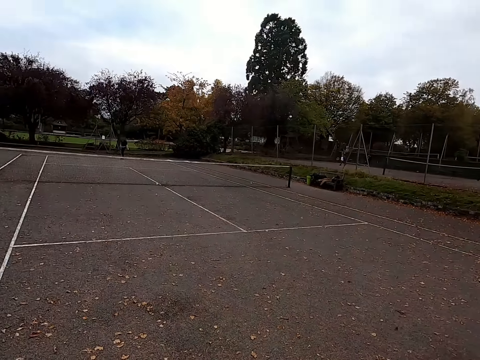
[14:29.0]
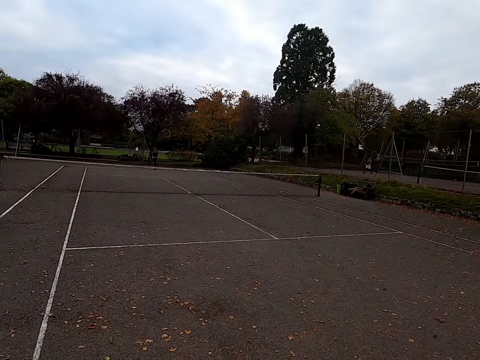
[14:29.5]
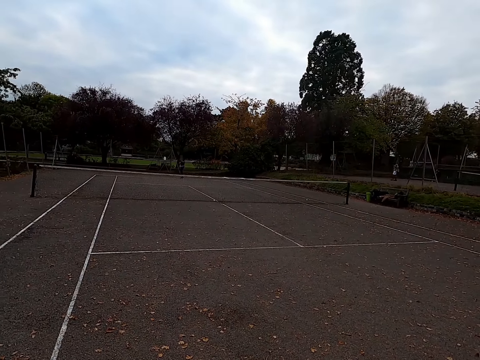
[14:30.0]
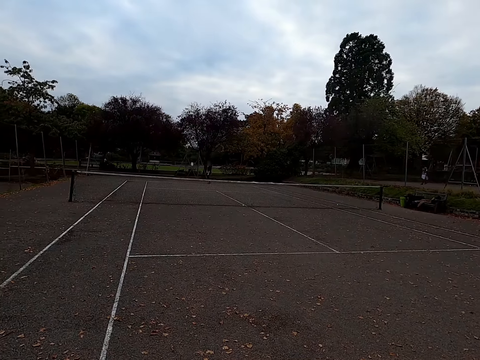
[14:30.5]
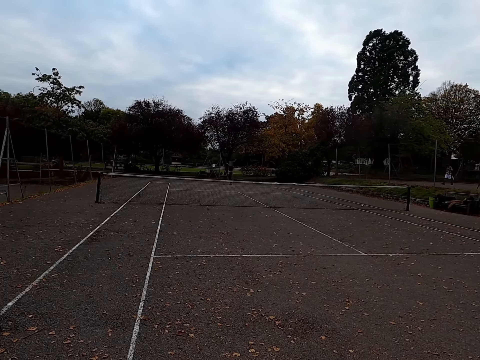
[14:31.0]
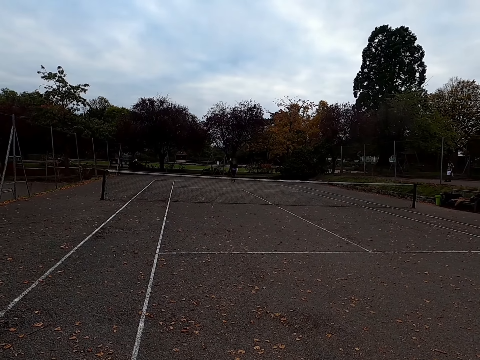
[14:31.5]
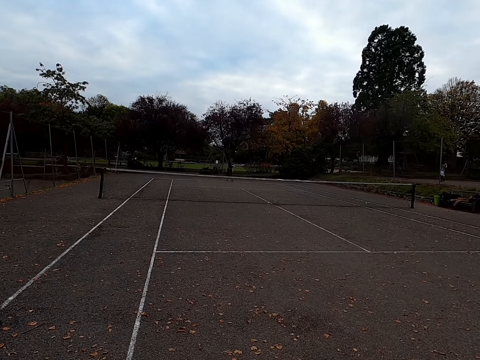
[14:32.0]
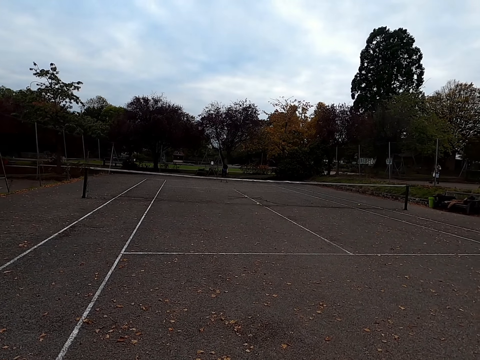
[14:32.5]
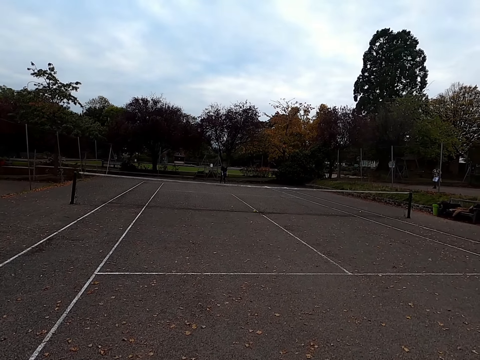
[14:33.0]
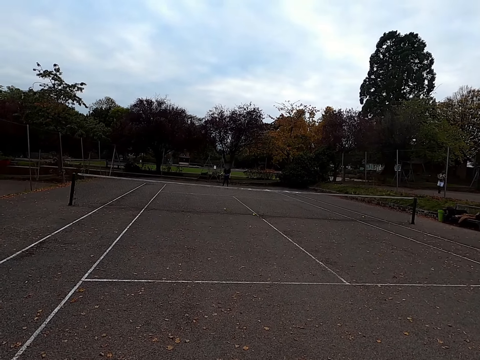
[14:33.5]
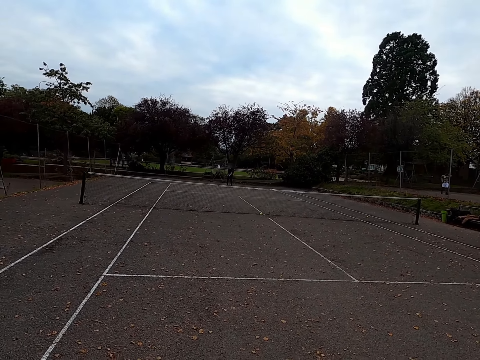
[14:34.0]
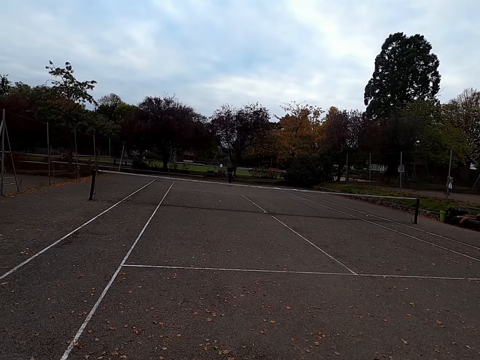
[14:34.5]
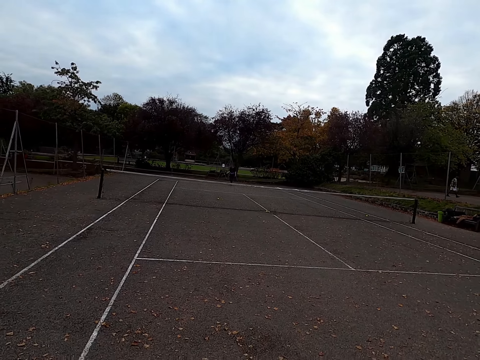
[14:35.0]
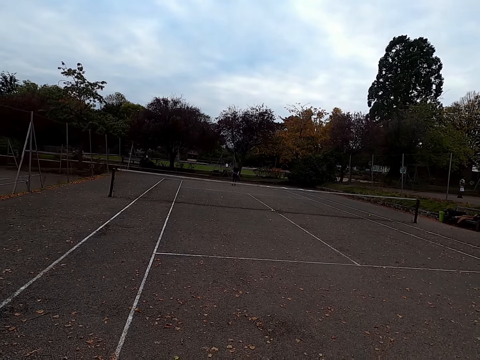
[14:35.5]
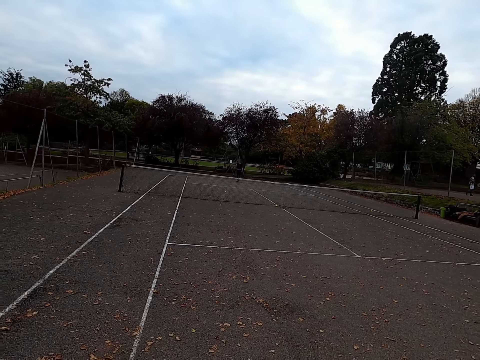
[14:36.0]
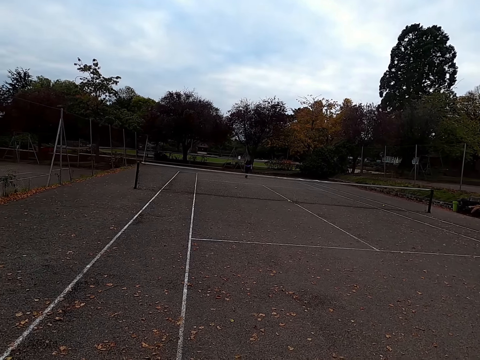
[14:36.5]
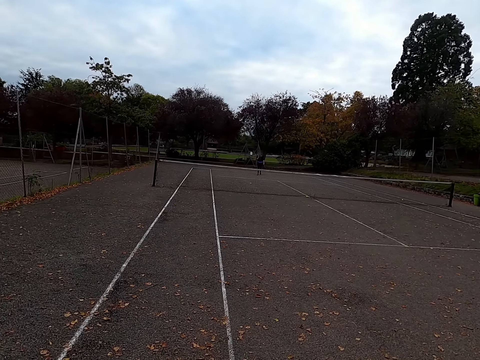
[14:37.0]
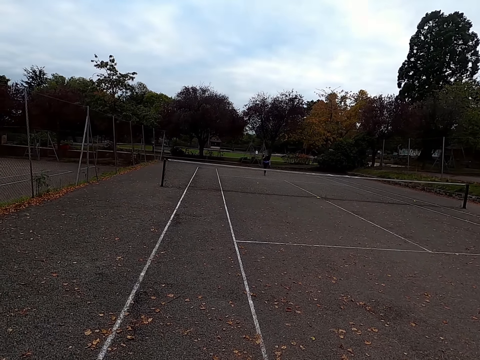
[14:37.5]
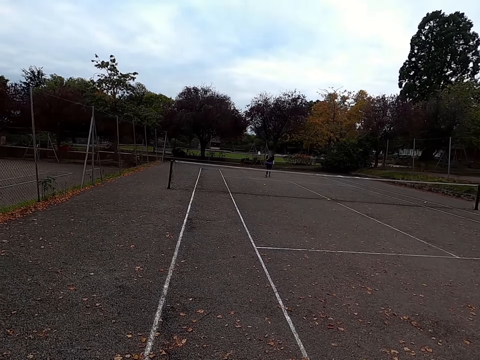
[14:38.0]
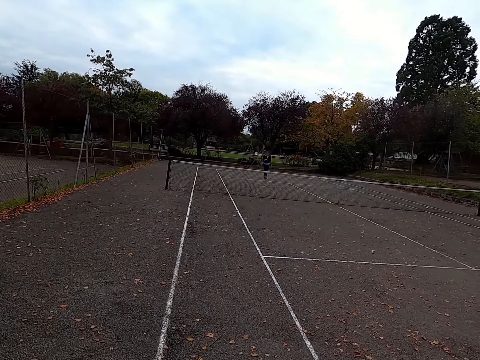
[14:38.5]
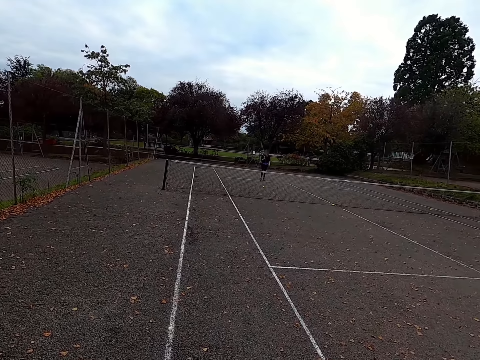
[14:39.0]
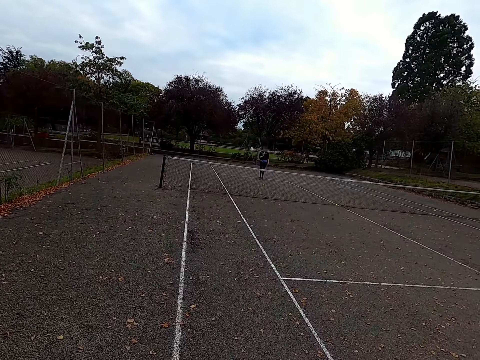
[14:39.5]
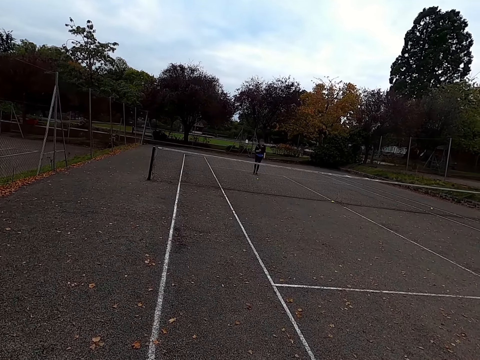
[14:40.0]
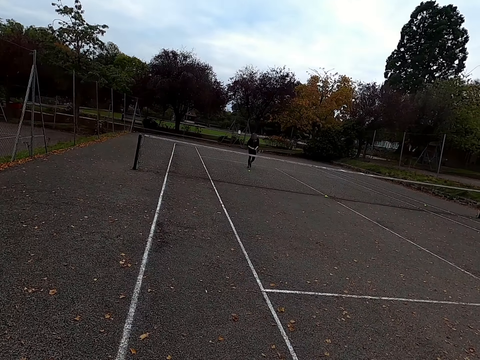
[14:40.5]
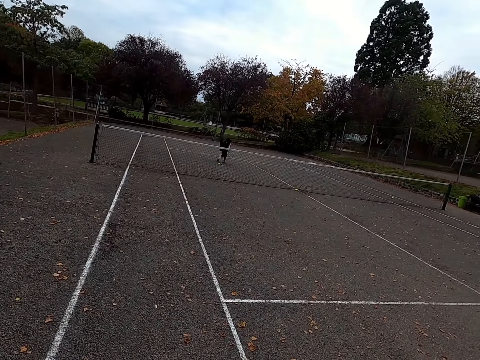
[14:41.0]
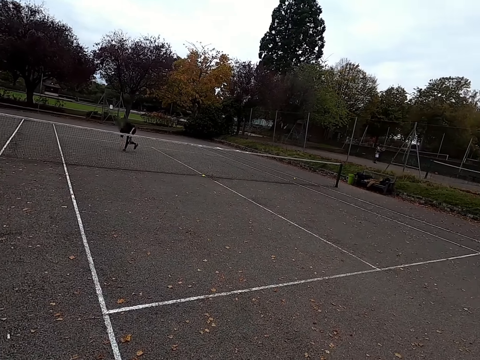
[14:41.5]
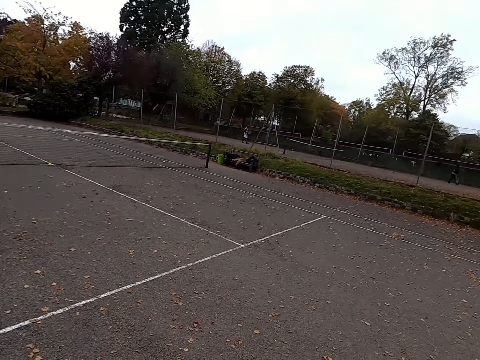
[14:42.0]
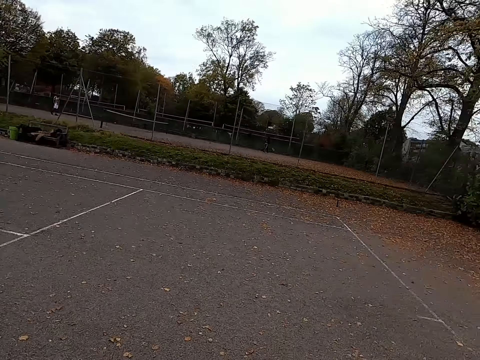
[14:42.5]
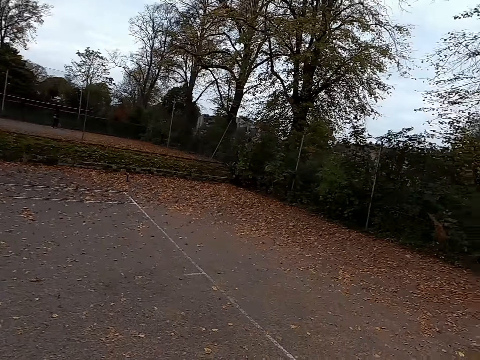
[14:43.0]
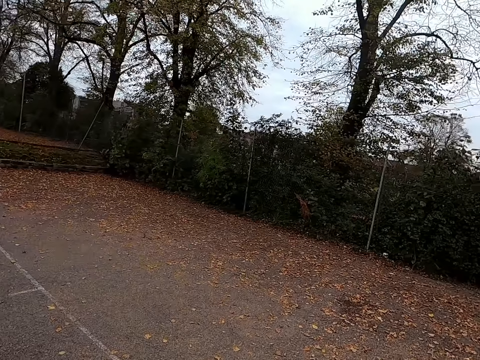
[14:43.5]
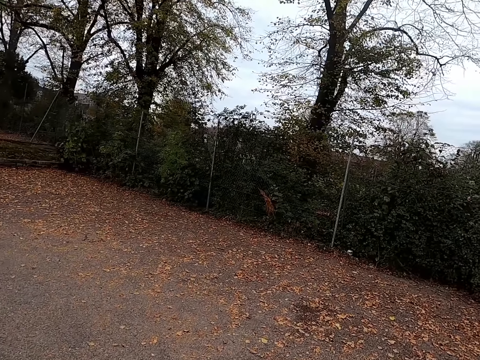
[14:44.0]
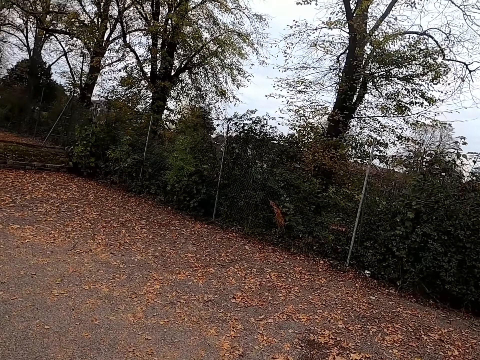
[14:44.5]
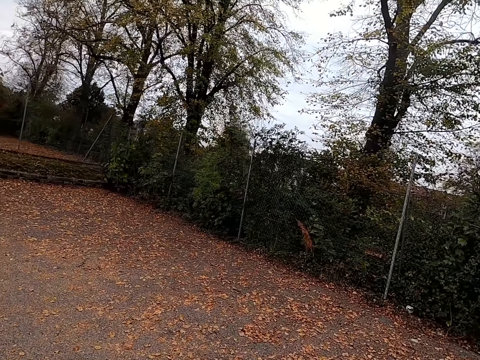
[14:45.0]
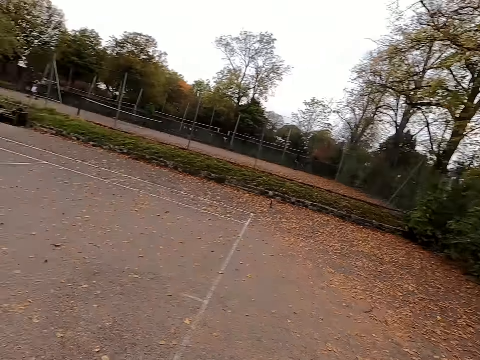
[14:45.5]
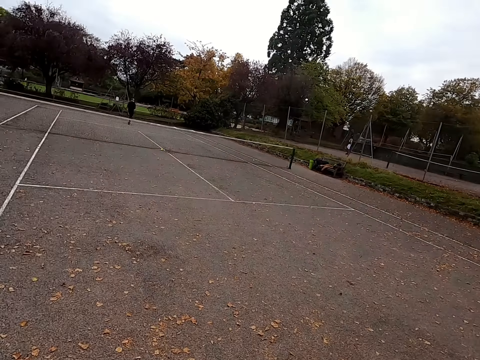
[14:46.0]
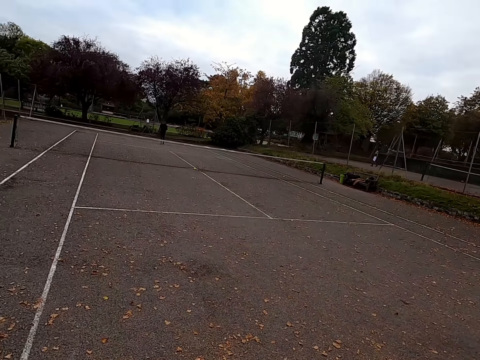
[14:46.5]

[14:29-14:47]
A woman throws the tennis ball up, hits the tennis ball with a racquet, walks around the tennis court and picks up the ball. The camera wearer looks around the tennis court. They walk around the tennis court.

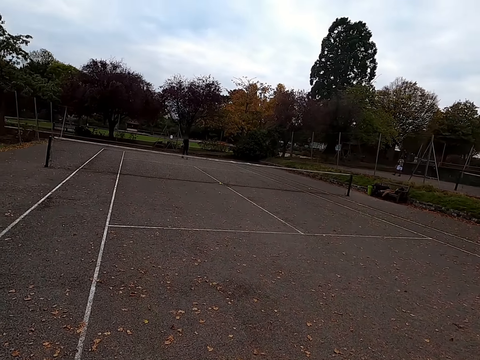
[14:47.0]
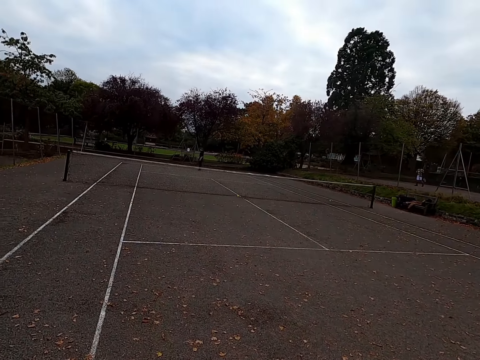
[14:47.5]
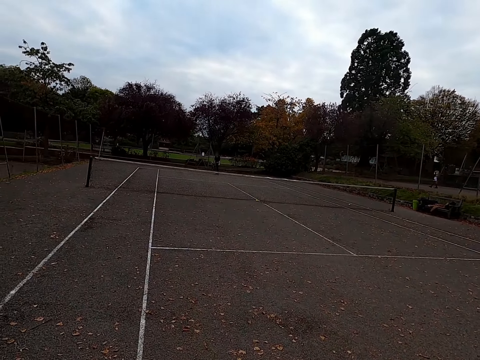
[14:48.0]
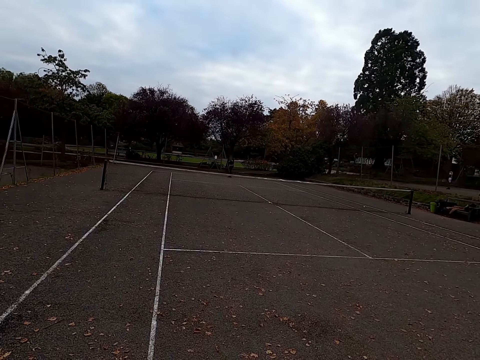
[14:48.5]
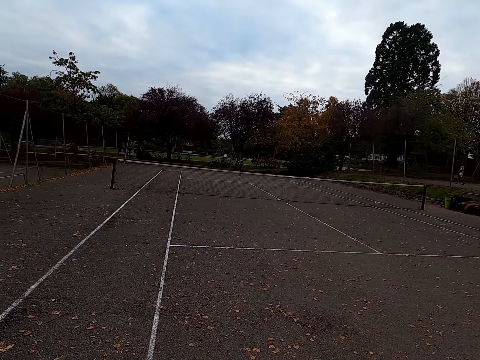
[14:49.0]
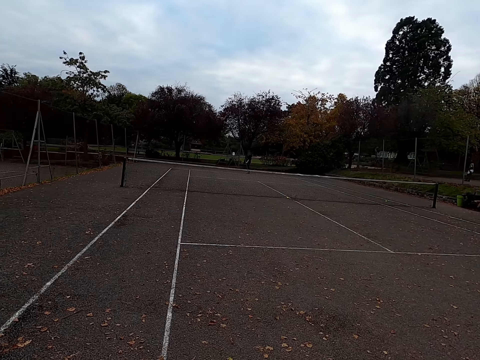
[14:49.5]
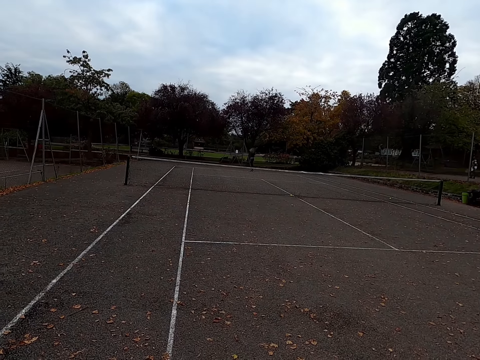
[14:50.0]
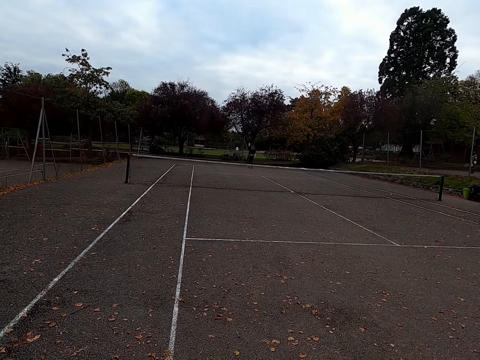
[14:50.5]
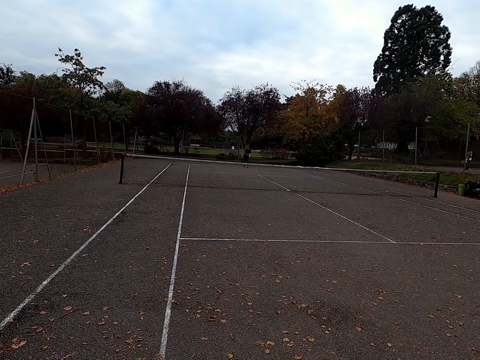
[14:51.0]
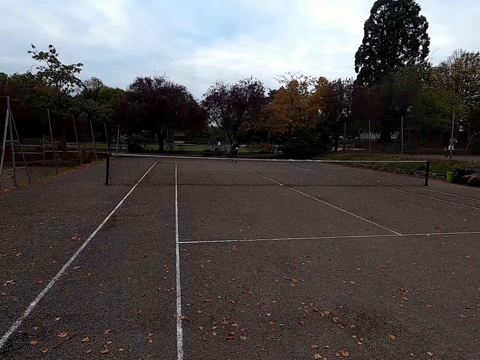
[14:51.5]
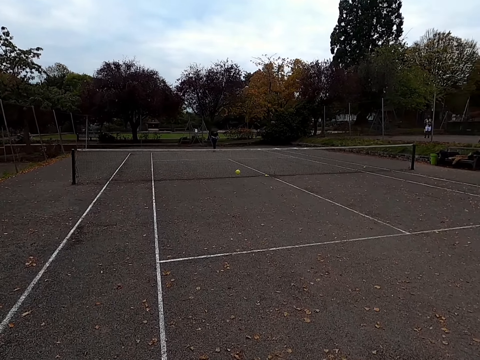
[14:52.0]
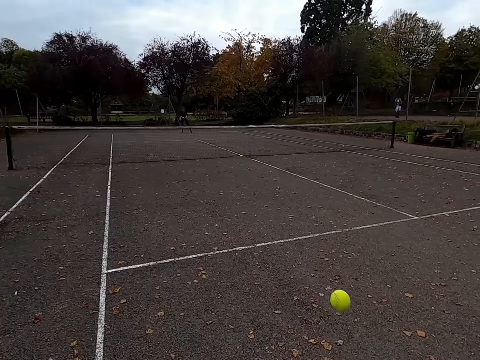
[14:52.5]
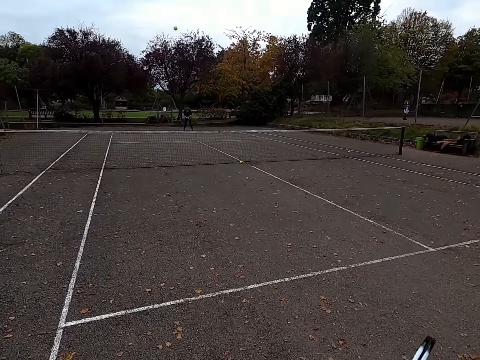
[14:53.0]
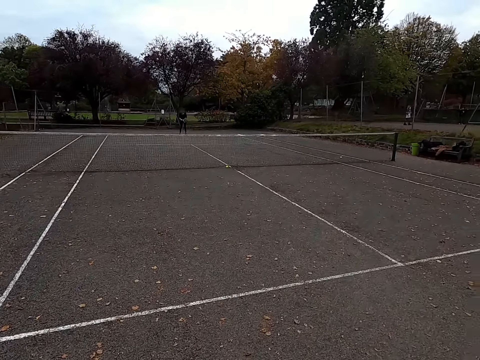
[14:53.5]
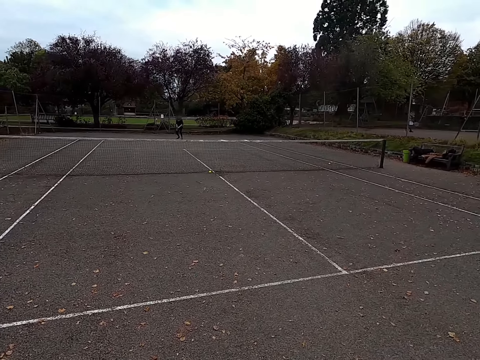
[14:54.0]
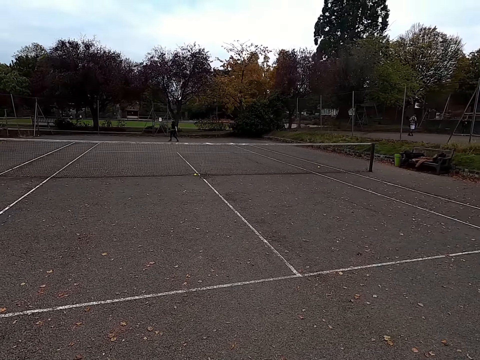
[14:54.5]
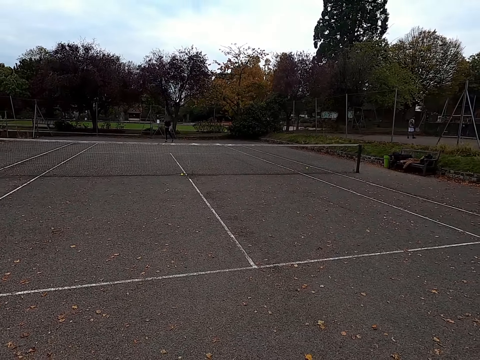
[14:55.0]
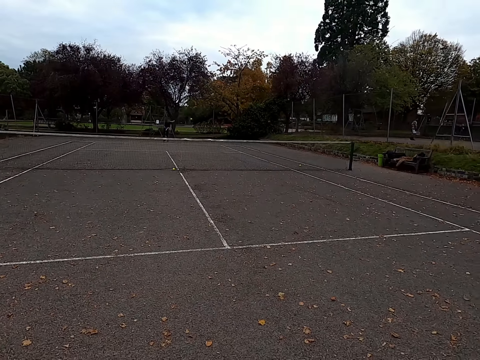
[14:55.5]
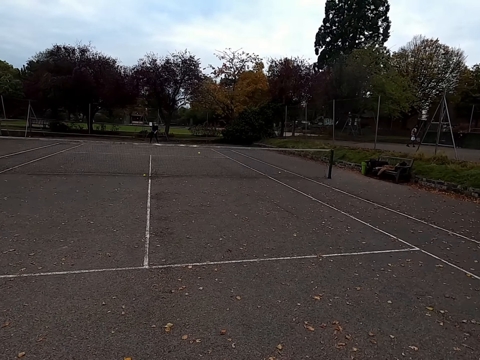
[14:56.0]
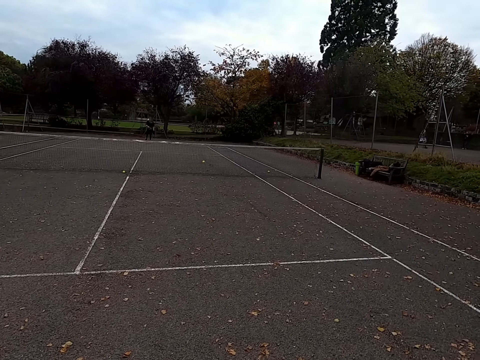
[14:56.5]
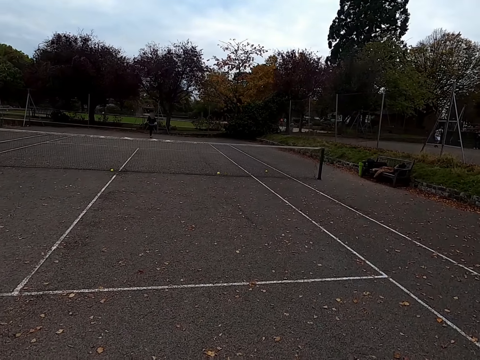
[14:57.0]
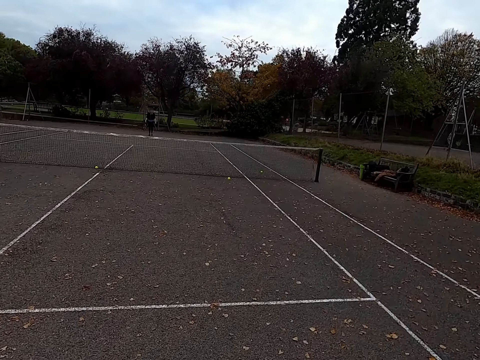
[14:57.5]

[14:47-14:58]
A woman throws the tennis ball up and hits the tennis ball with a racquet. The camera wearer hits the tennis ball with a racquet. The woman hits the tennis ball with a racquet. The camera wearer walks around the tennis court.
